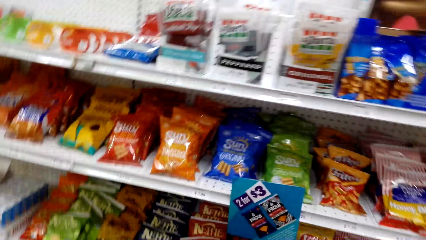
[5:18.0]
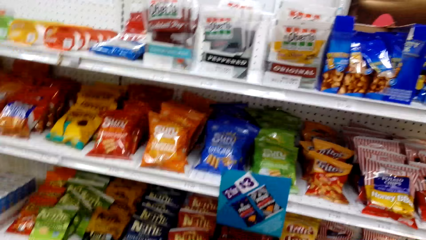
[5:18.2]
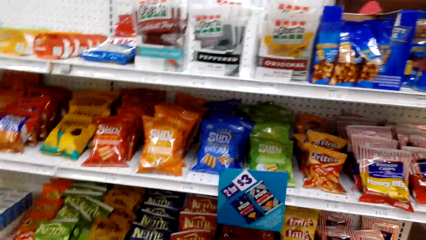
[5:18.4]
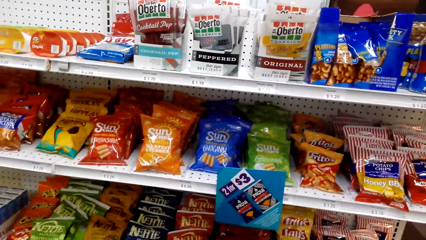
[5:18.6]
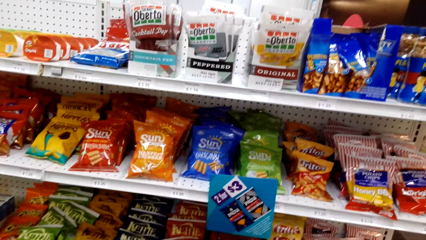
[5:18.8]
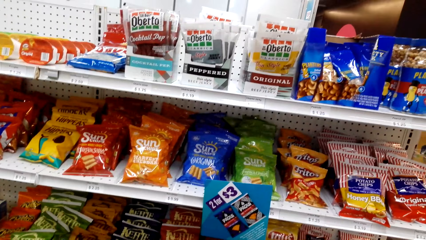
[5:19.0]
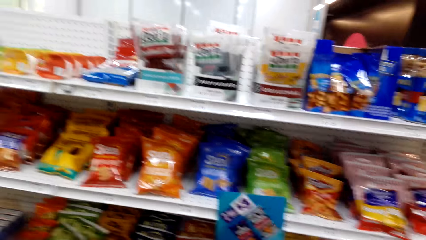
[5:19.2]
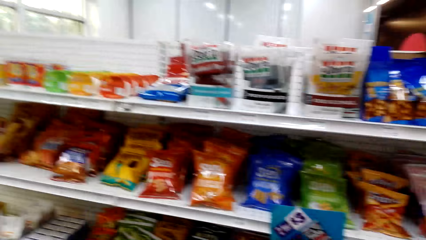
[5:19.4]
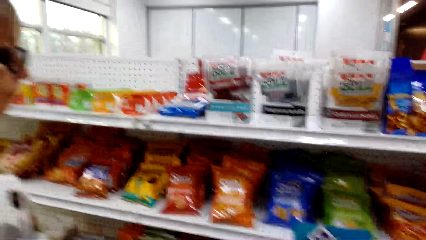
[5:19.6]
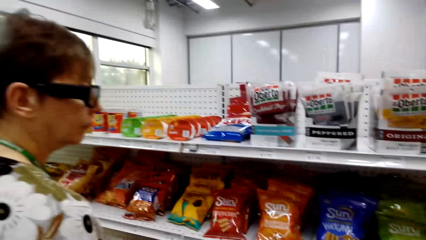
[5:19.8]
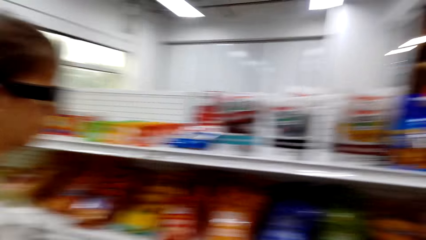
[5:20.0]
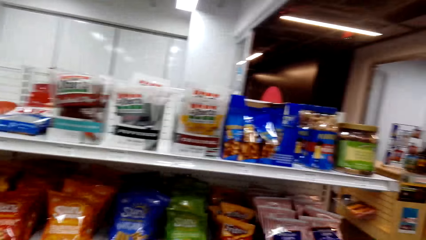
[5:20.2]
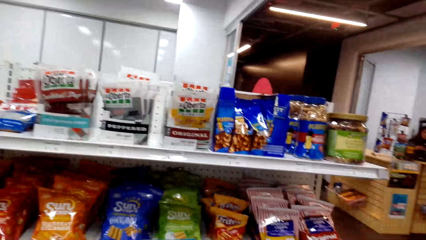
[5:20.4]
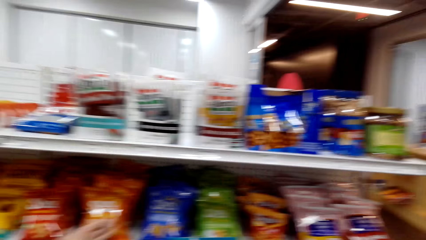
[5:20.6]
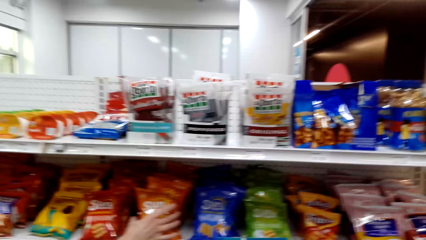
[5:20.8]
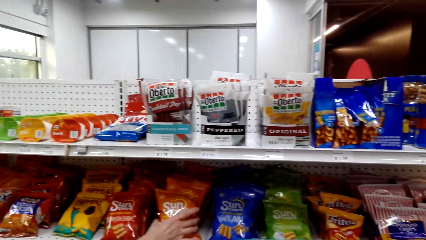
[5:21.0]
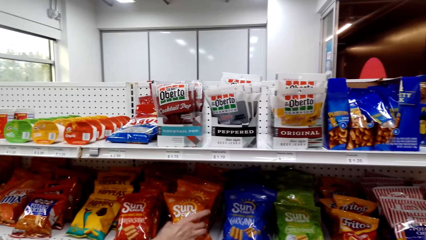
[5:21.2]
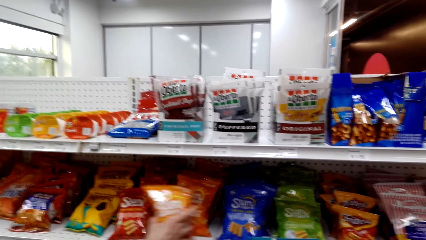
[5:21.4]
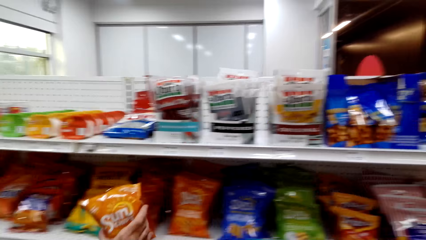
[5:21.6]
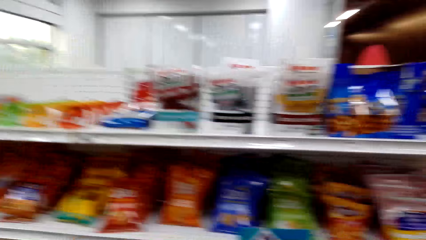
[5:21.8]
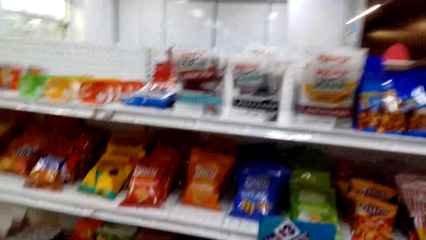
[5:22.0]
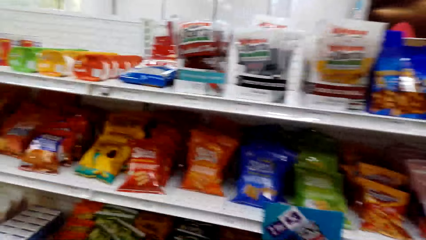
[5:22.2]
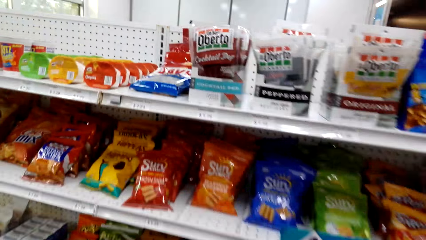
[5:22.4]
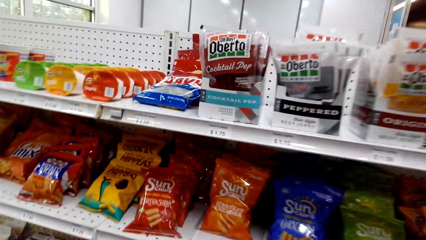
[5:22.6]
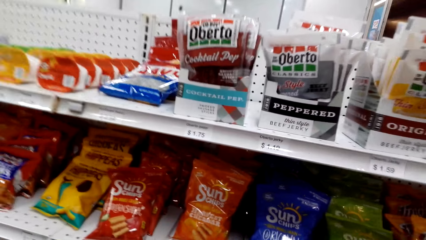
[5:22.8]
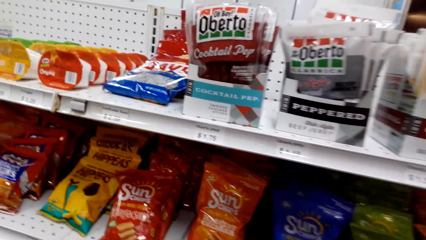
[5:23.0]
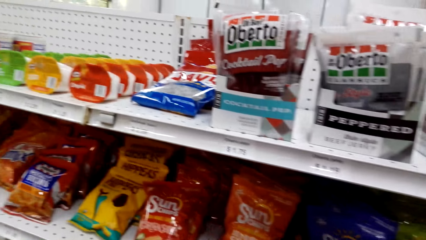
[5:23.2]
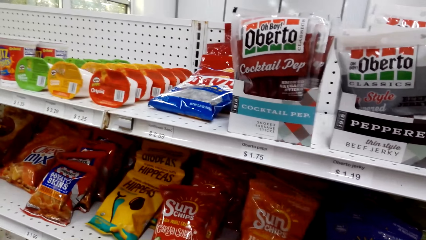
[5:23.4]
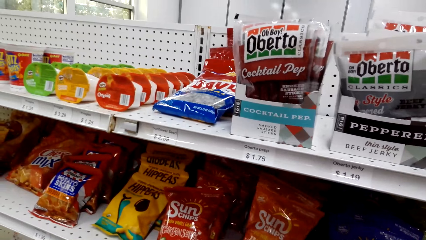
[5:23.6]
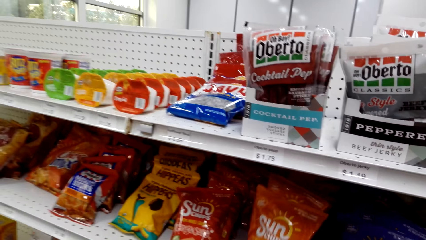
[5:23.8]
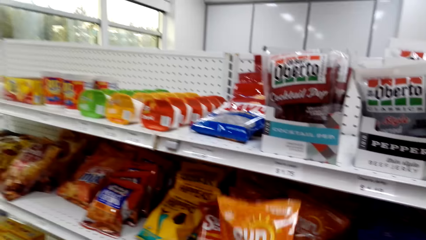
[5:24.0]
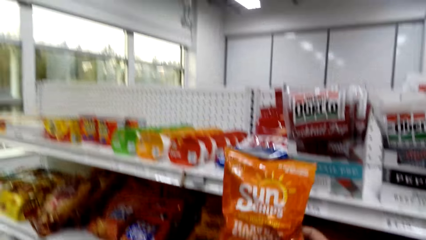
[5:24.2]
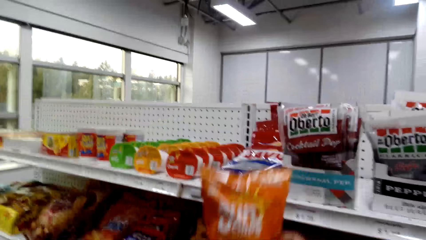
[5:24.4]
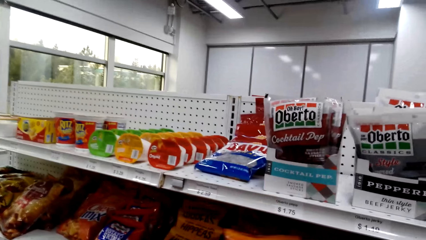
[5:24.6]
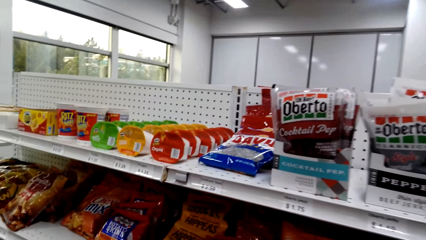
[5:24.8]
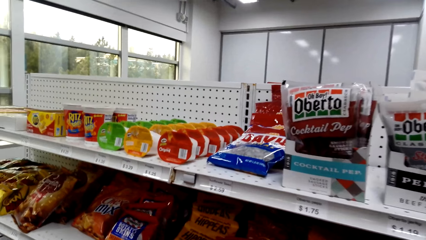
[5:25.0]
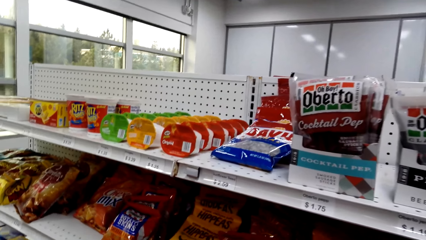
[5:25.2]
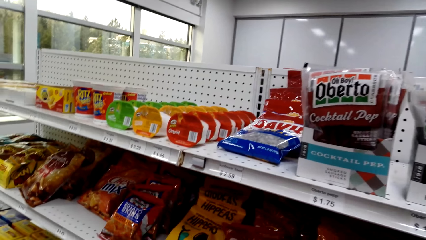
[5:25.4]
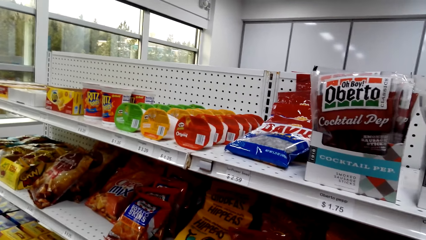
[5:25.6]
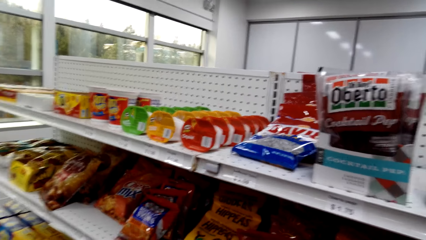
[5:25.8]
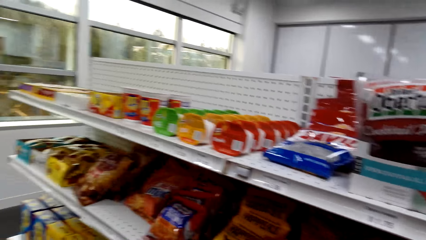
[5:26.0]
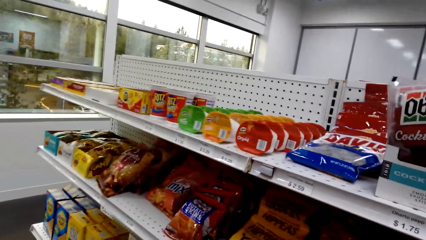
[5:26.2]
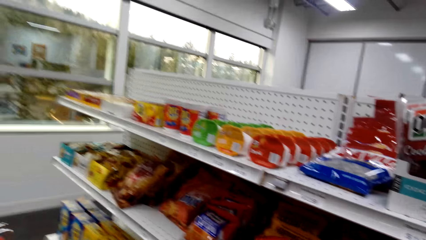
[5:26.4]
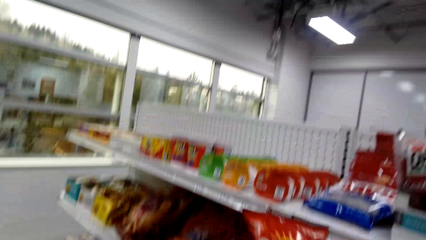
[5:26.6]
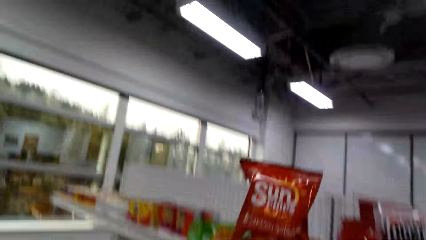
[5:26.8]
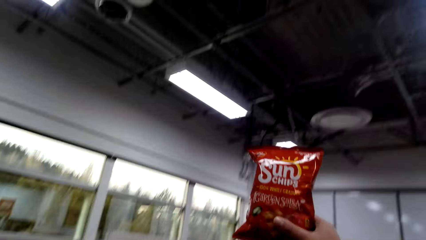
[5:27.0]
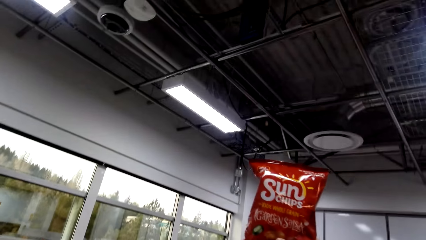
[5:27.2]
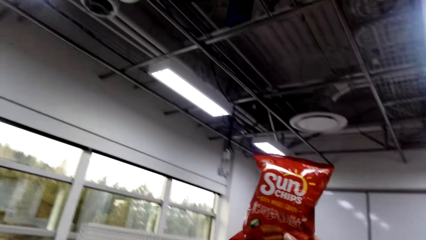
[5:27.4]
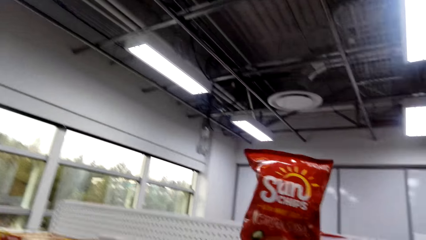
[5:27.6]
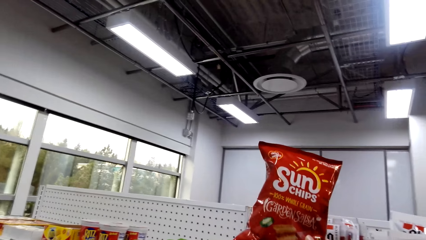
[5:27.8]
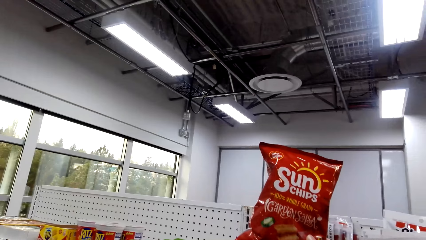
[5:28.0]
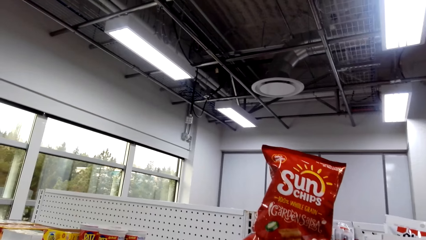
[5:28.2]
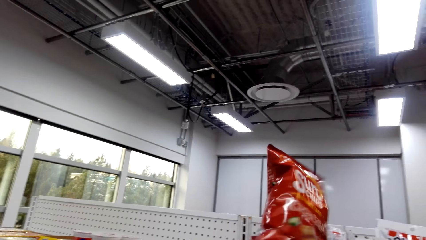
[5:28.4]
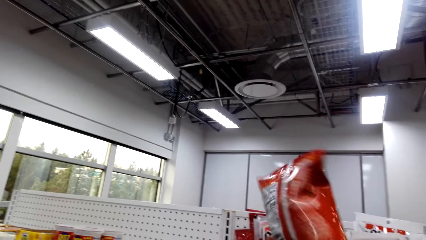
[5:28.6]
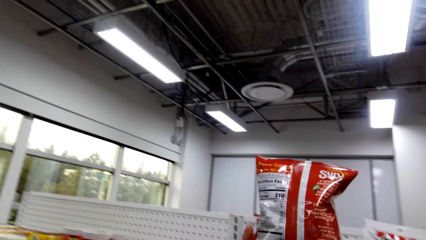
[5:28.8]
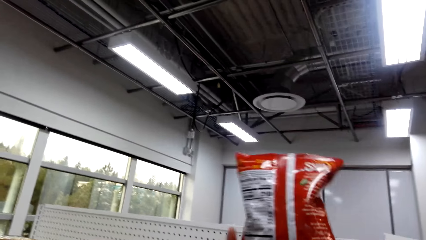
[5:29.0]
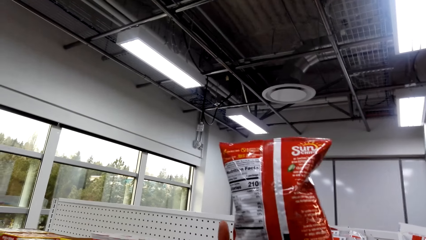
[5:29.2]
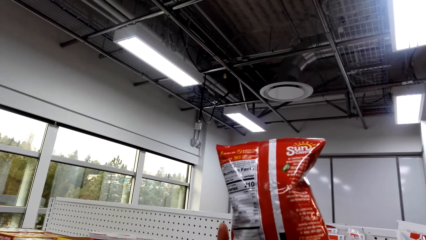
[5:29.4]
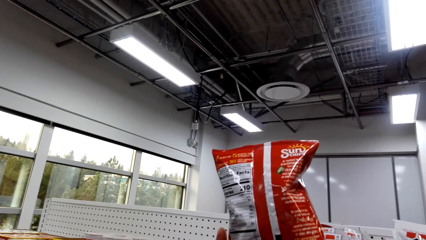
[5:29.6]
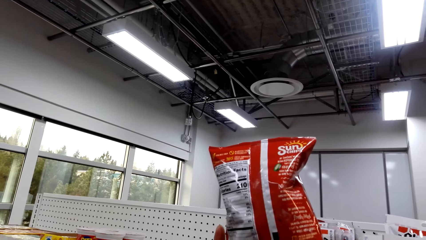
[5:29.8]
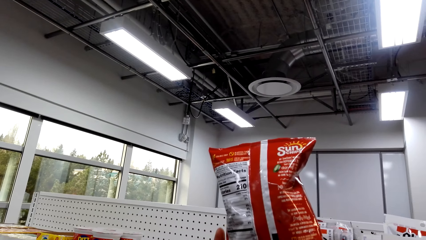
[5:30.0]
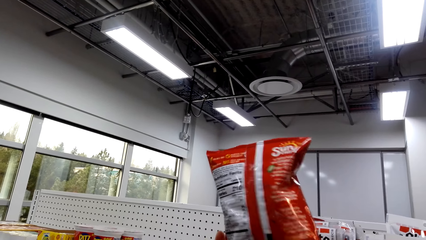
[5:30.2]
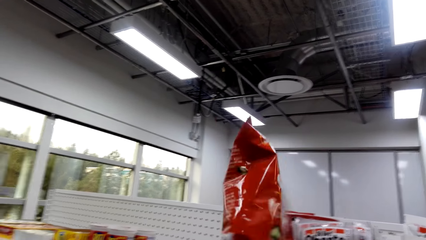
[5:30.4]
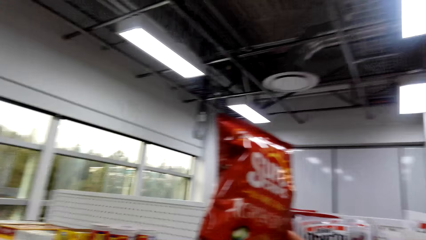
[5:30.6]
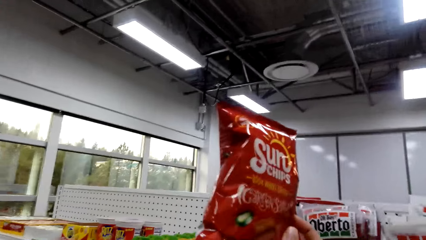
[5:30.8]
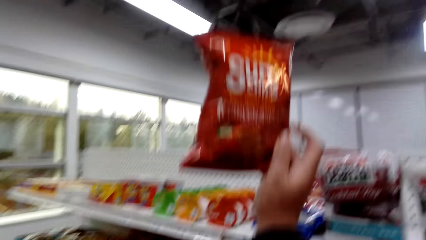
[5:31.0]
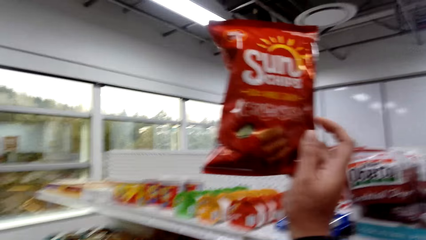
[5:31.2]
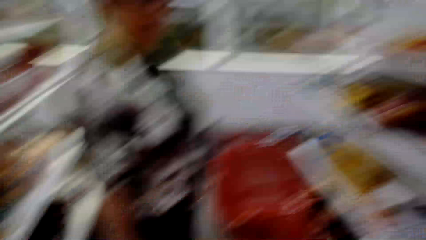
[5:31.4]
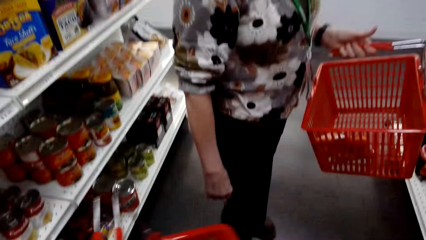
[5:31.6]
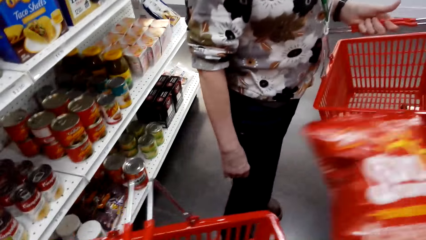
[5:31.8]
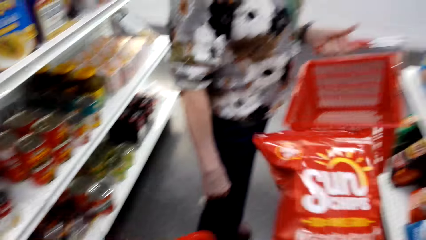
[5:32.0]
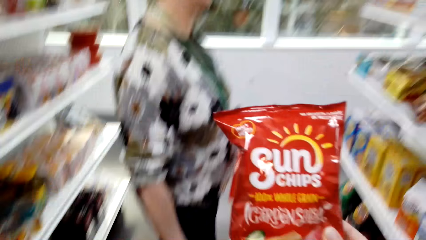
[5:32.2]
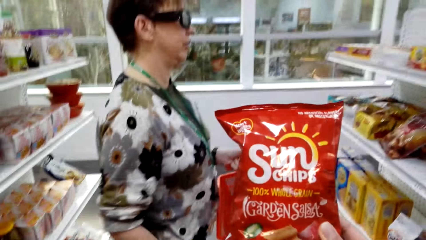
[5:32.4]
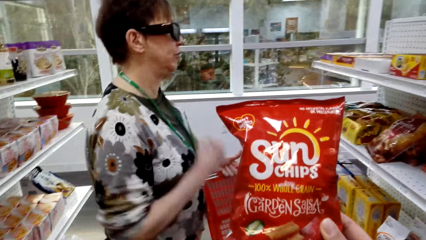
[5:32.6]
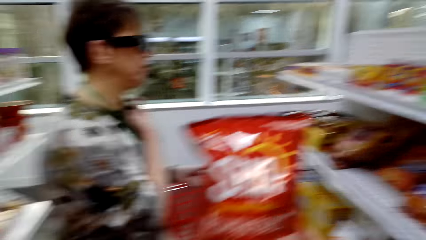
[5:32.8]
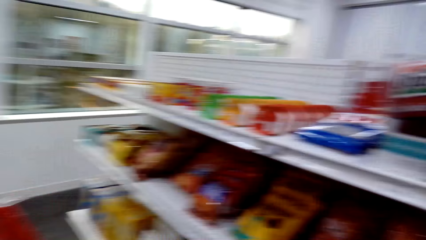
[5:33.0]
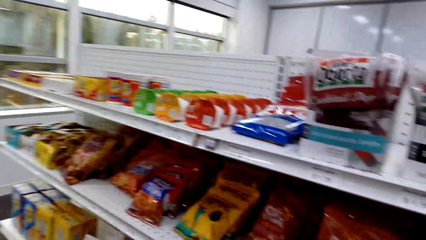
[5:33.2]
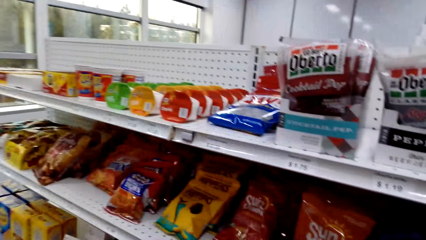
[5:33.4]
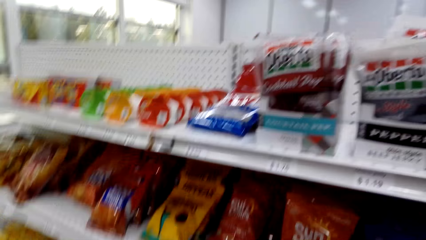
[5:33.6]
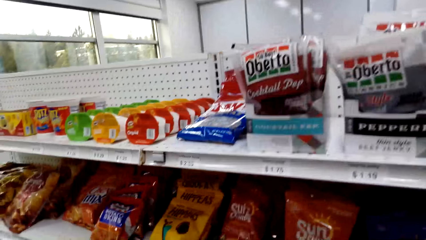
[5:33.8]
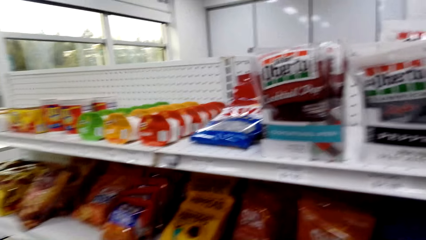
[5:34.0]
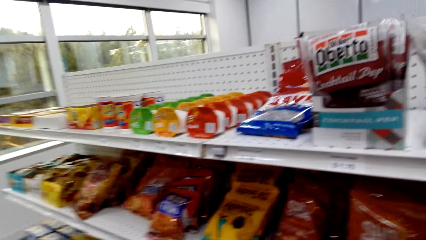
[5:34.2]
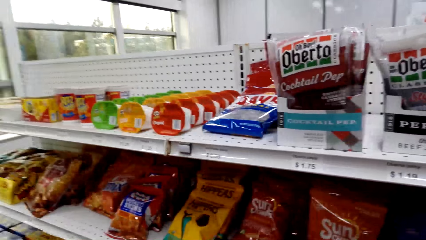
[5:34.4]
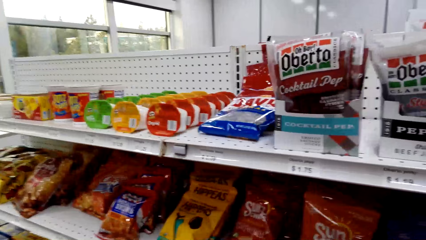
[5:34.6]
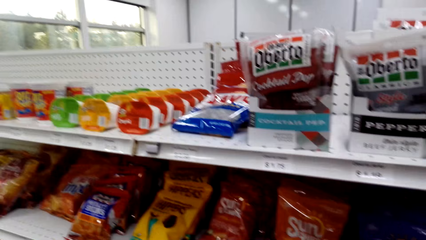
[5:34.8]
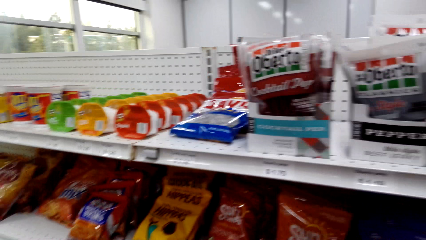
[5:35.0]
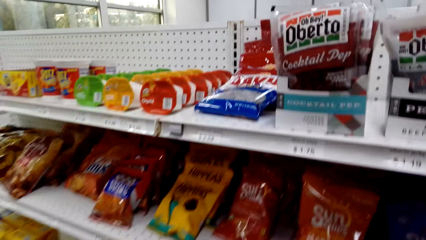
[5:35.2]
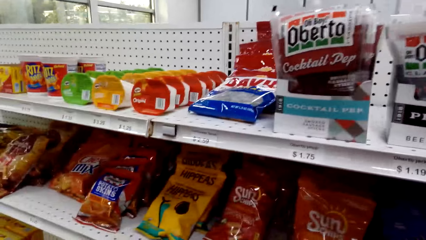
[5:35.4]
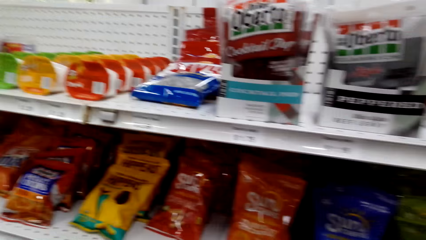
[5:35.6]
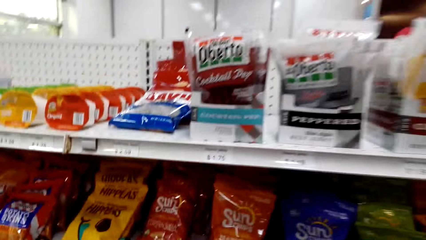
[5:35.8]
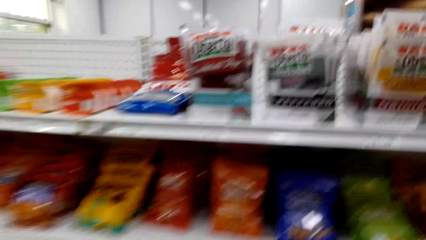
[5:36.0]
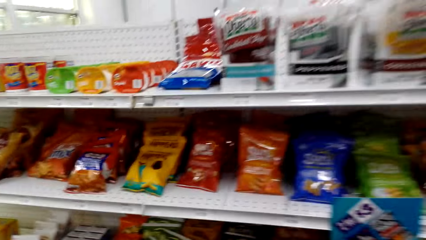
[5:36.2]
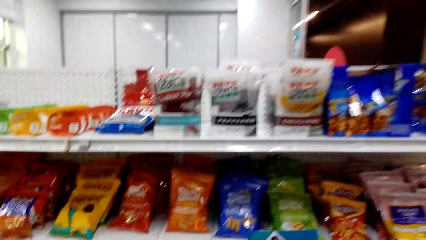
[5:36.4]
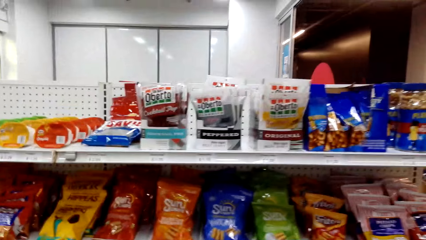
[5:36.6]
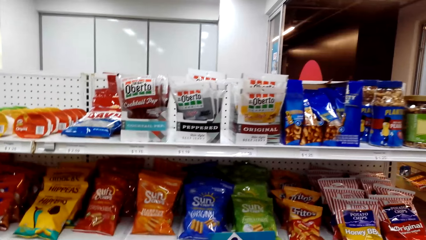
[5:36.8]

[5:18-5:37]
A woman looks around and picks the sun chips. The camera wearer takes the snacks or sun chips on the shelf. They lift the sun chips. They examine the sun chips. The woman moves the hand. The camera wearer looks around. They talk to the woman.
